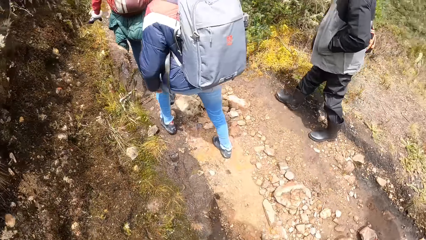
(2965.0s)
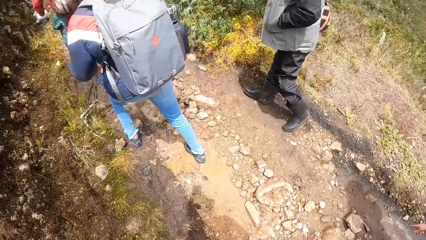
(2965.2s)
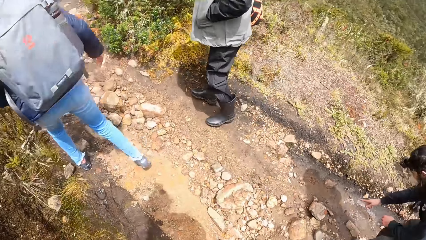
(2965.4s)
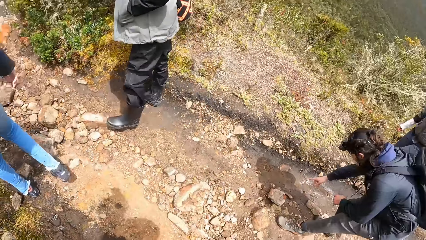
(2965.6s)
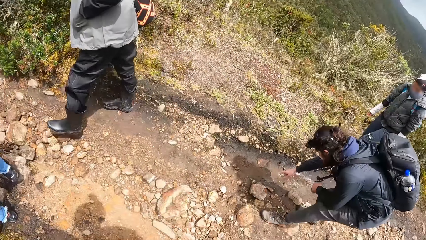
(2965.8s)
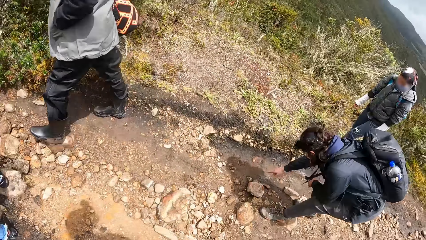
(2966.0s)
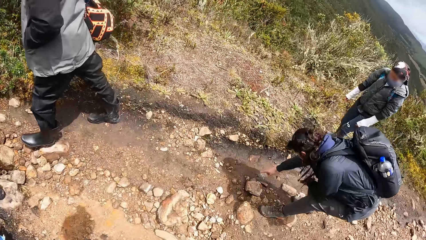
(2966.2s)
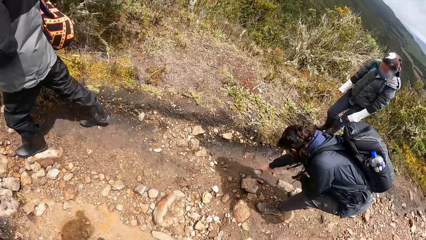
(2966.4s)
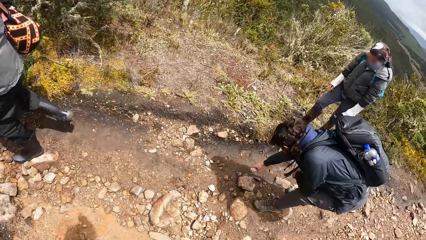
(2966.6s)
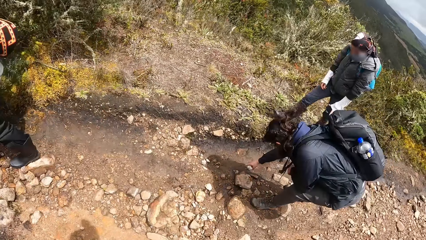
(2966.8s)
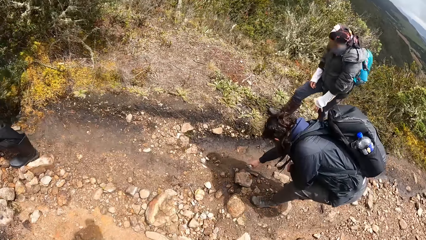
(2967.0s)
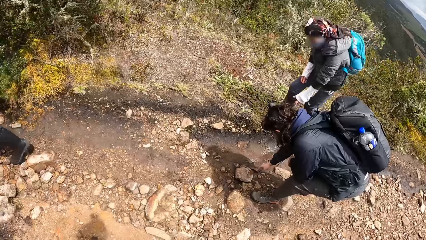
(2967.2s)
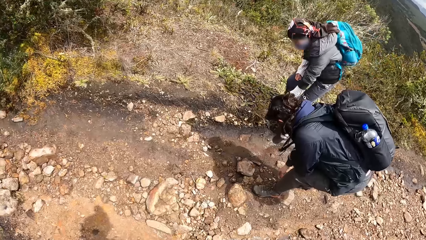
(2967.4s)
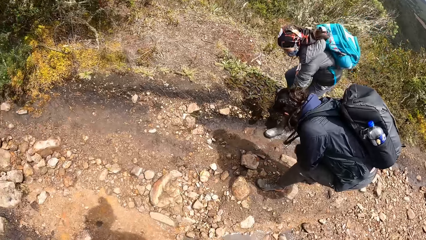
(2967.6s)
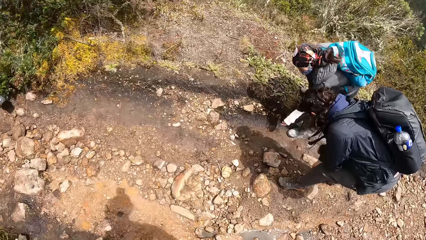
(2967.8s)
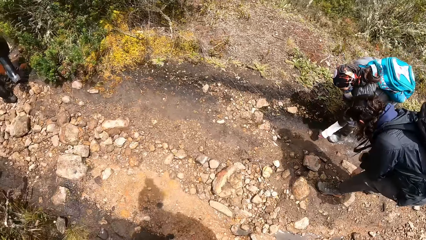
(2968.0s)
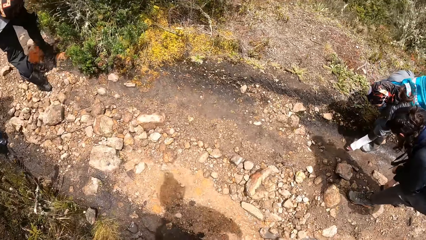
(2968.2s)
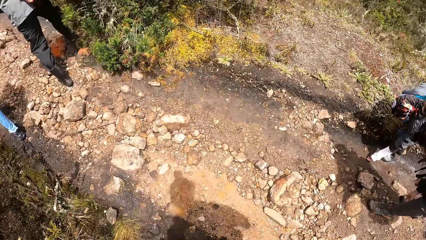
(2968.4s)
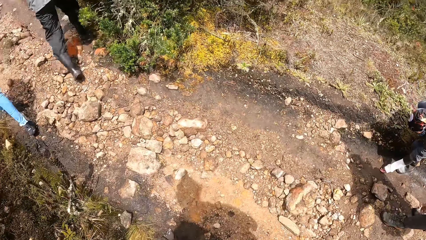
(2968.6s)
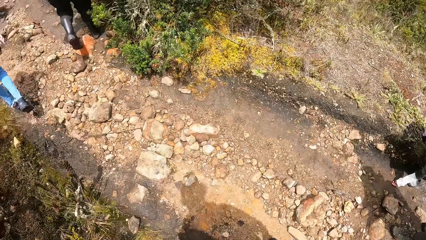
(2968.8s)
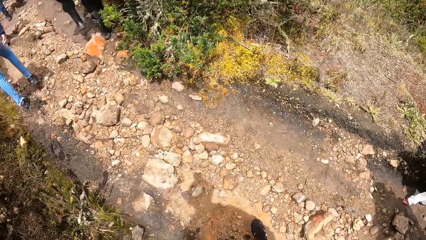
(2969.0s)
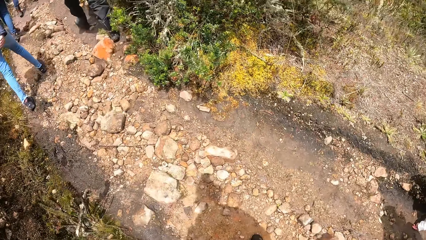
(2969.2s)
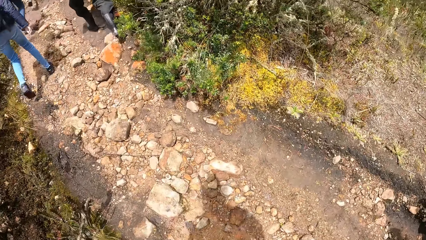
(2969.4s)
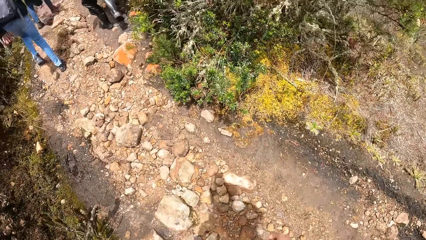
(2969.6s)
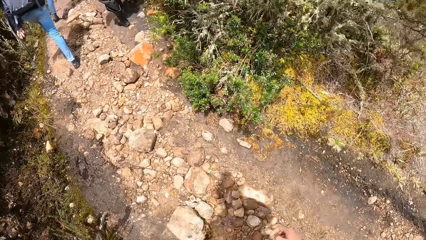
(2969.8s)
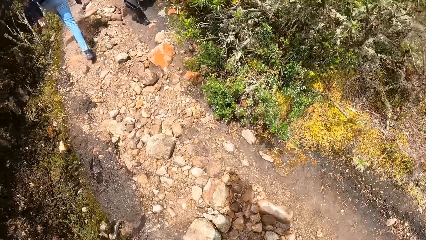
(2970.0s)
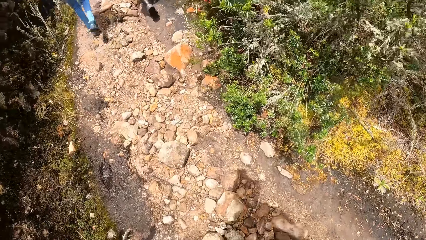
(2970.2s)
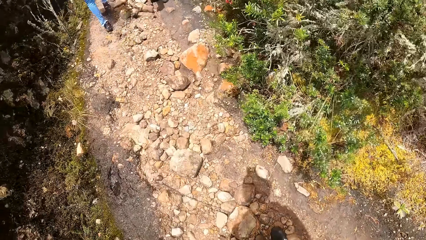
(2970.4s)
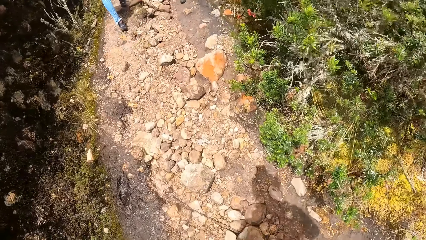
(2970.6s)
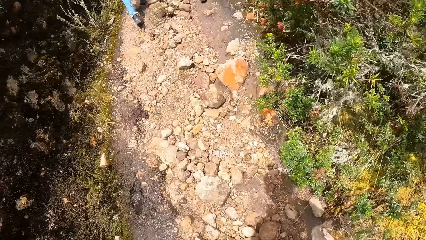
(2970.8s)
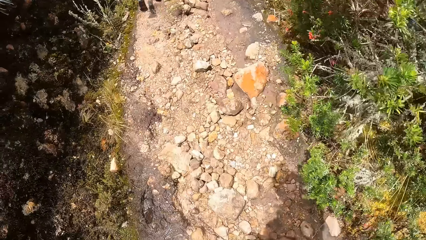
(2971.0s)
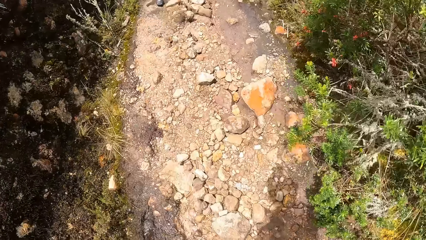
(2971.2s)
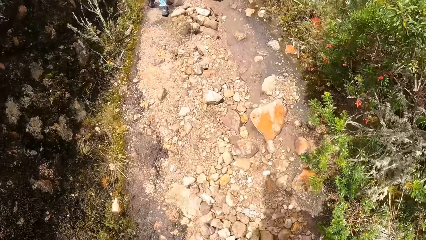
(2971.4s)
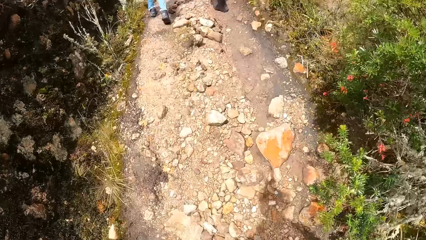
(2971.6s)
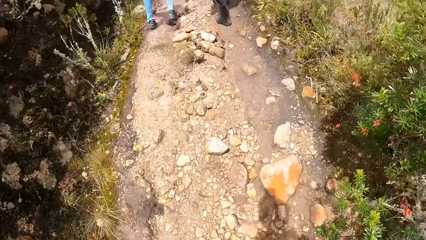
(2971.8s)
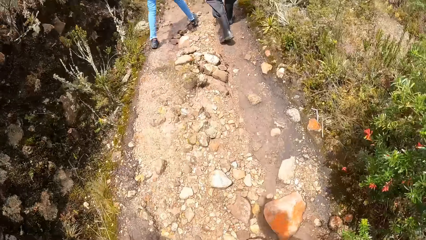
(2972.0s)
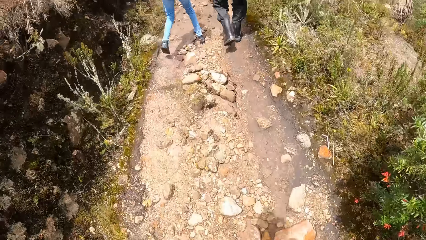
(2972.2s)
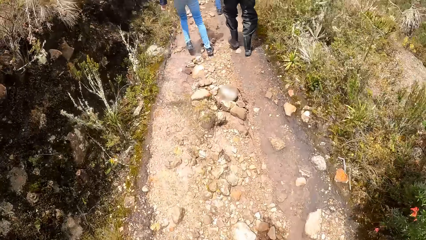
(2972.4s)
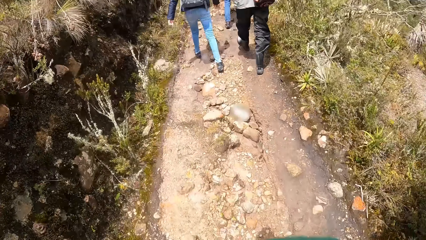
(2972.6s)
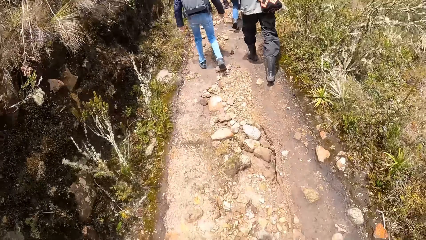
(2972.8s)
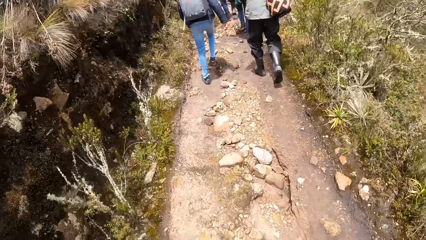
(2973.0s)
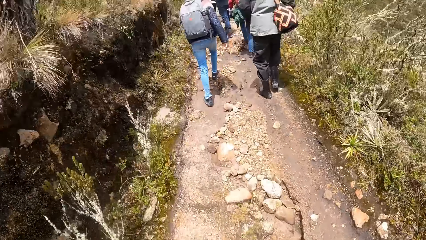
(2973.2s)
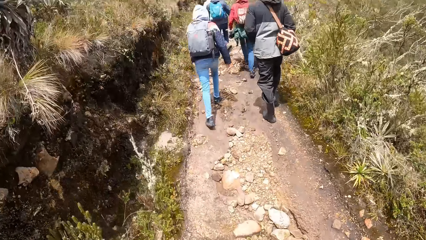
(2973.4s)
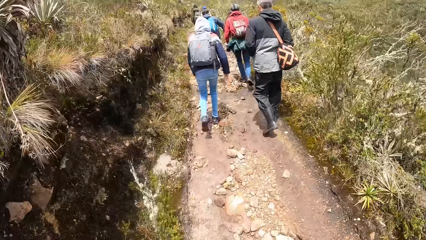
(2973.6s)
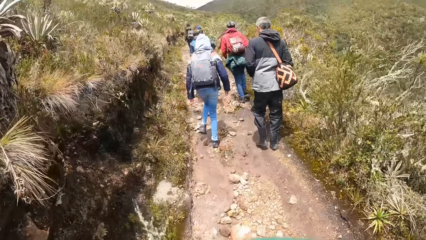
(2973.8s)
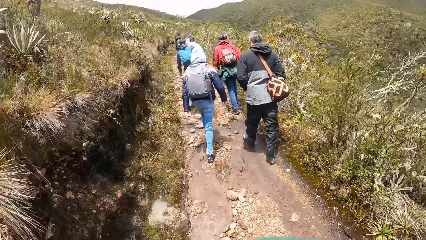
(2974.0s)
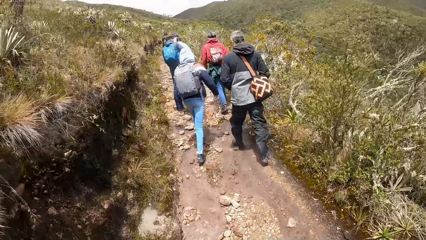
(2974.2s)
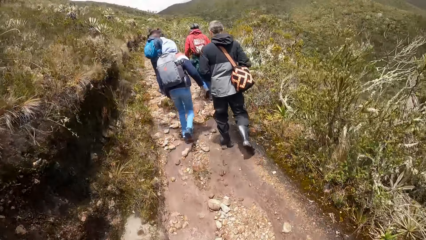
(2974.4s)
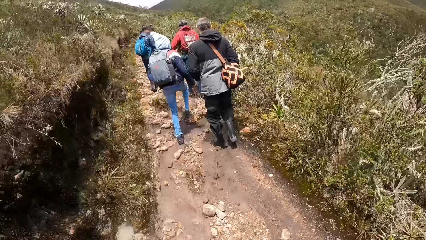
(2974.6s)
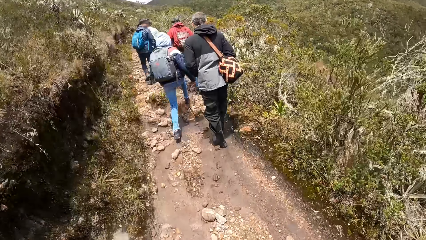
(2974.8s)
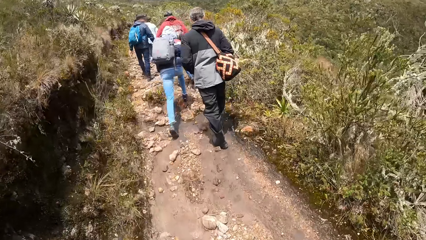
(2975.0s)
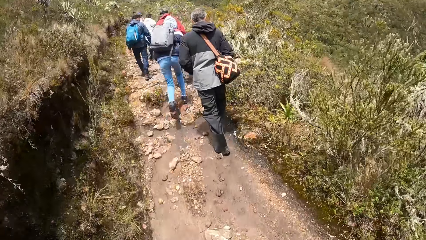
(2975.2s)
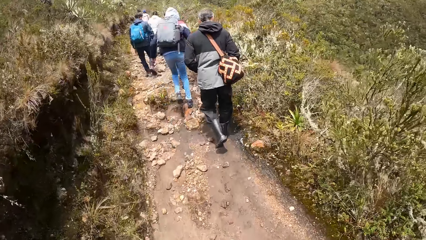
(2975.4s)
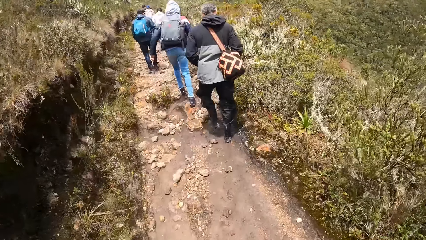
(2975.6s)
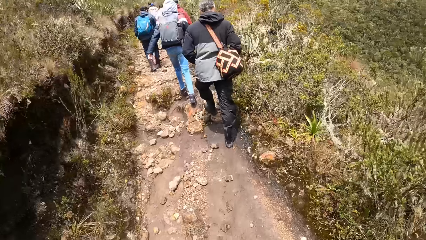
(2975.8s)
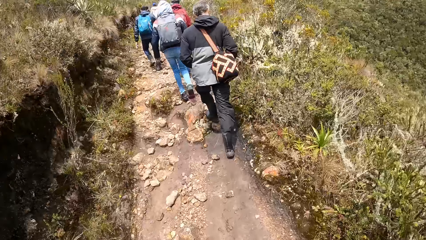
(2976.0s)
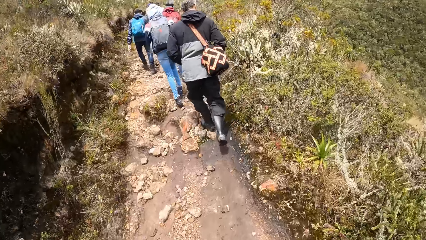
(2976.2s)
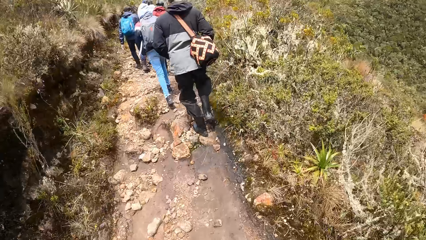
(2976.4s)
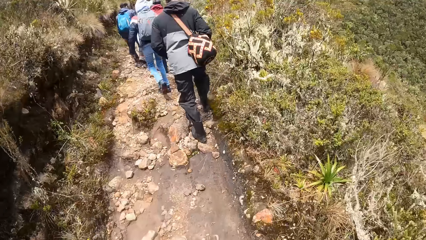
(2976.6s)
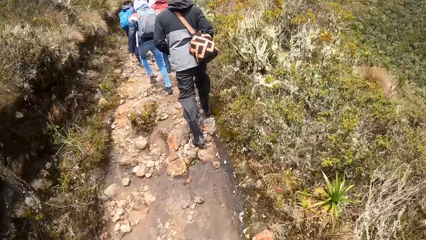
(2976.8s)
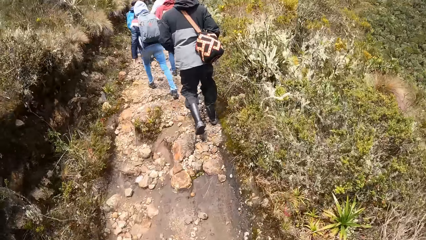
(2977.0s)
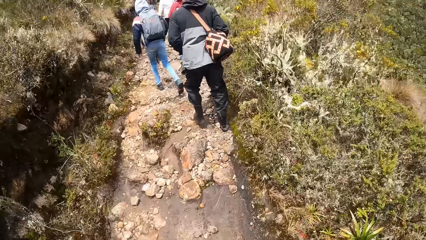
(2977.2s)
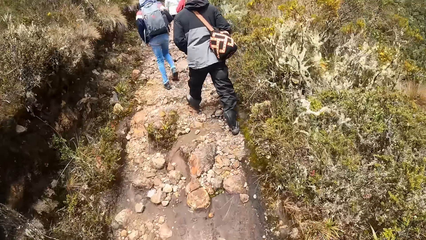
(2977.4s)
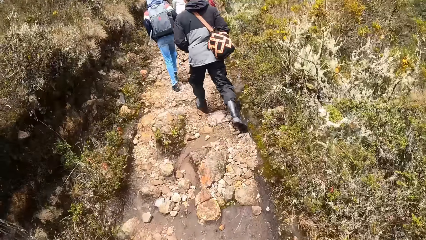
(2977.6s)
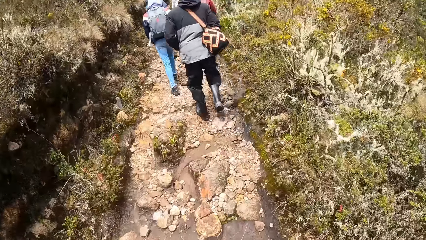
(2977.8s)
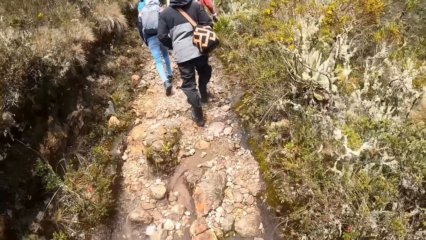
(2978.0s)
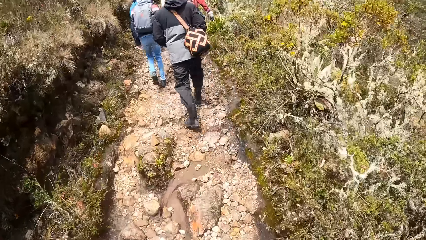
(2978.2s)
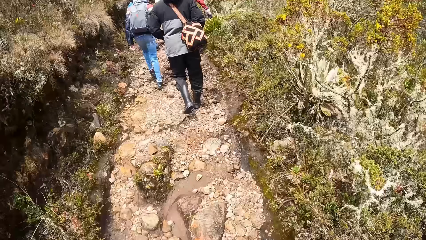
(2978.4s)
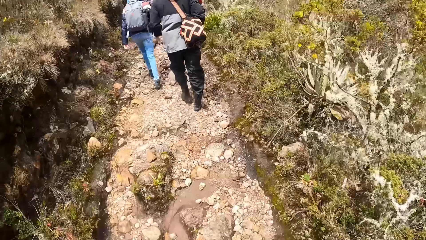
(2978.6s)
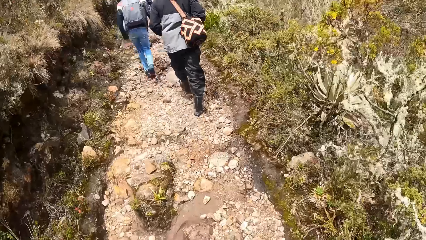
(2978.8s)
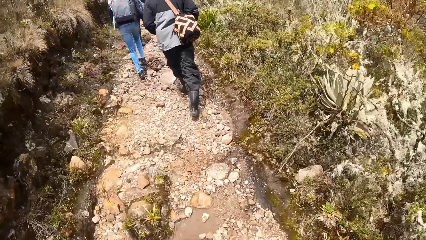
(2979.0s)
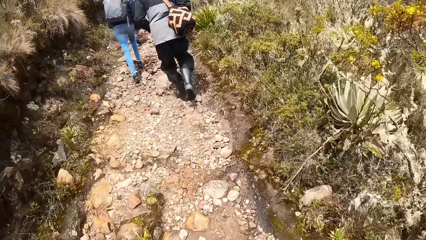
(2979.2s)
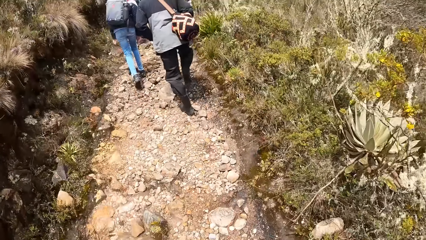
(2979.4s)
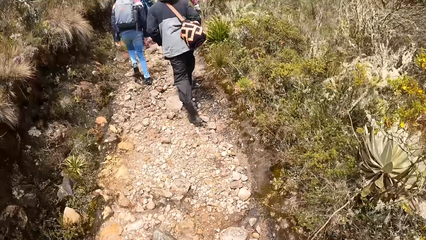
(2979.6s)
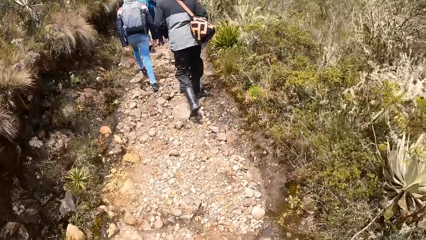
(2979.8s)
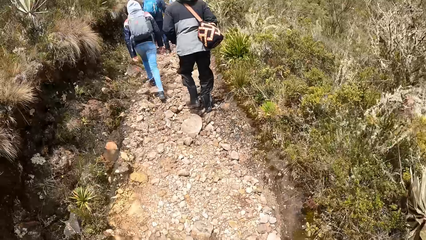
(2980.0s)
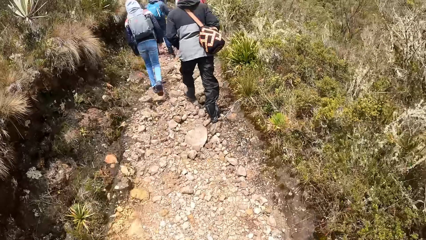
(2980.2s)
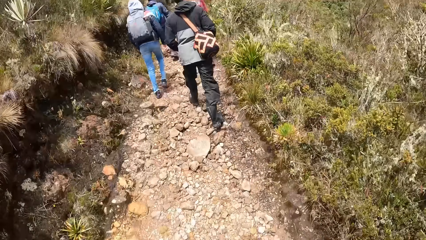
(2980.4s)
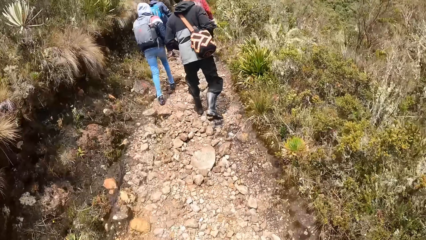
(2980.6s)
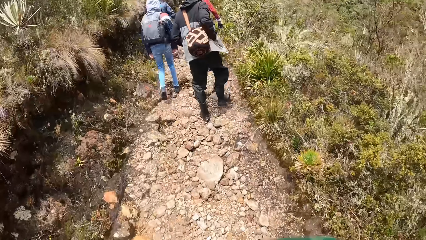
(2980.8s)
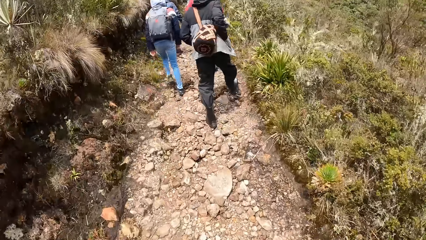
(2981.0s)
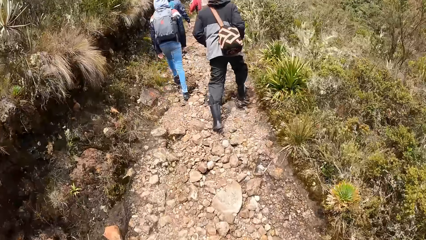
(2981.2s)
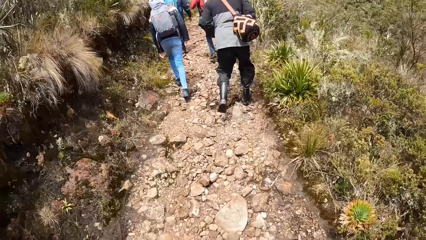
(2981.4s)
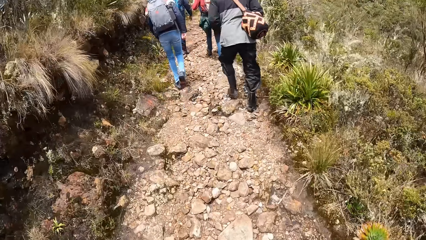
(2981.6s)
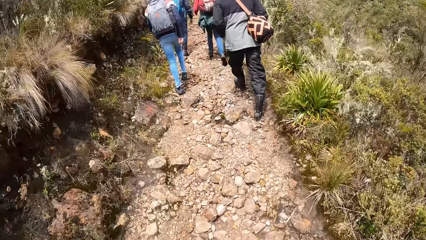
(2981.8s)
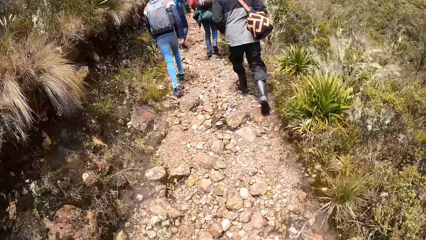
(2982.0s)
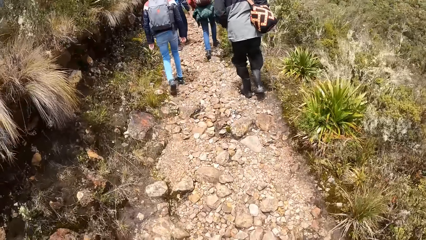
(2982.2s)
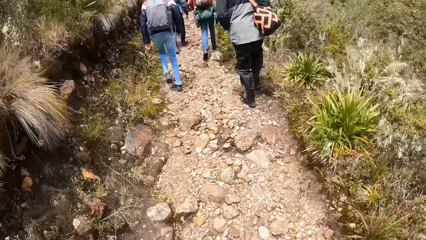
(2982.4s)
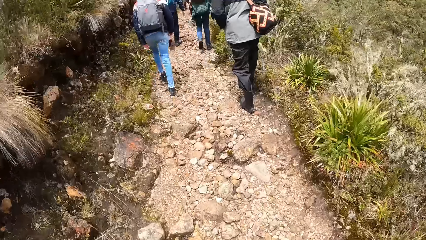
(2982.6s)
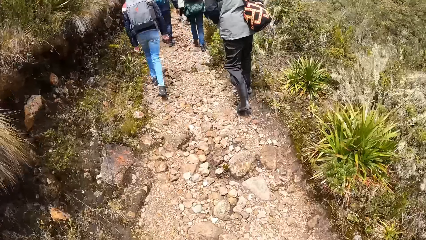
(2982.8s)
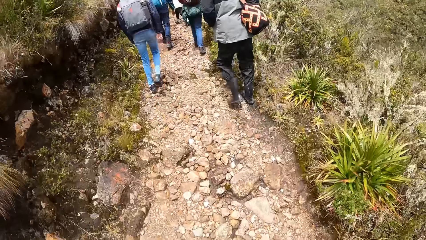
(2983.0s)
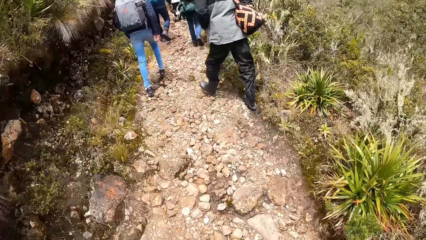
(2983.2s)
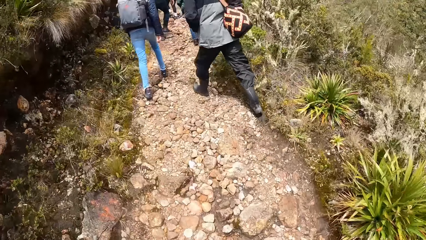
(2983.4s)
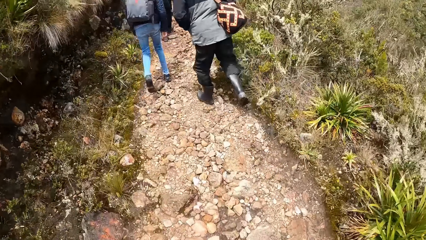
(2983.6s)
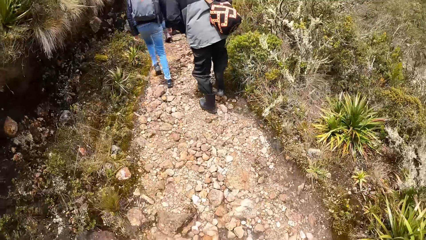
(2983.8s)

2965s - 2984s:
The woman points at a stone on the ground with her right hand. A man picks up the stone from the ground with his left hand.
